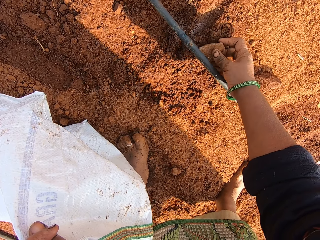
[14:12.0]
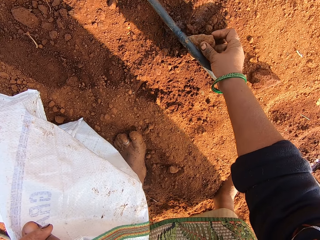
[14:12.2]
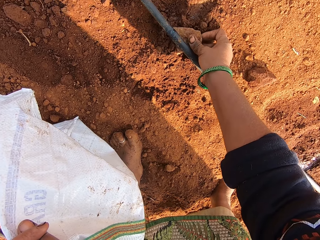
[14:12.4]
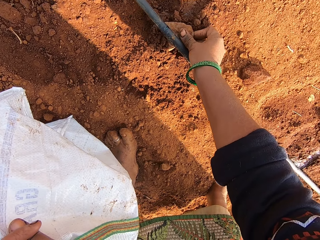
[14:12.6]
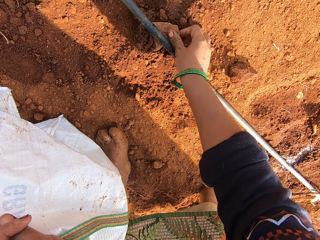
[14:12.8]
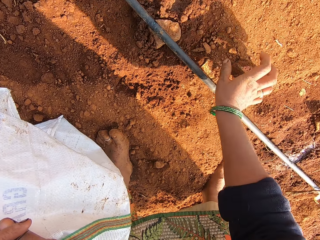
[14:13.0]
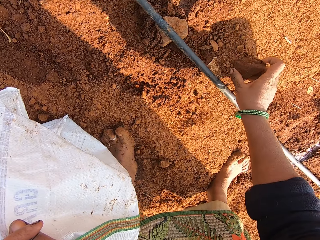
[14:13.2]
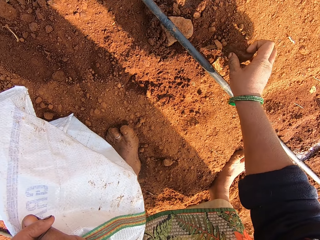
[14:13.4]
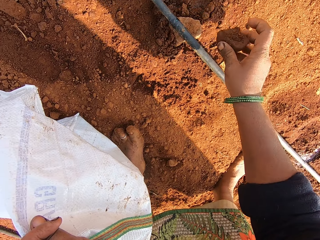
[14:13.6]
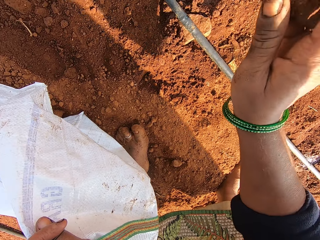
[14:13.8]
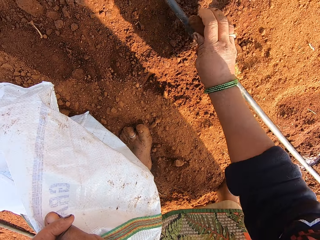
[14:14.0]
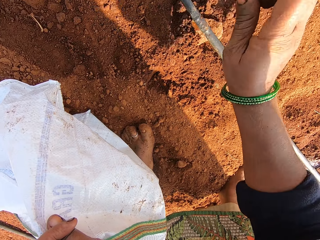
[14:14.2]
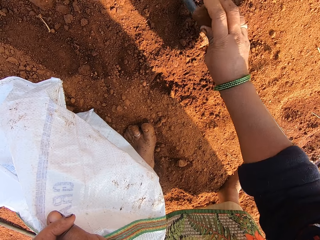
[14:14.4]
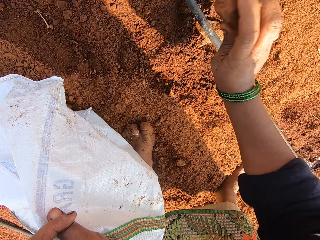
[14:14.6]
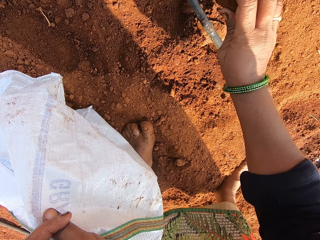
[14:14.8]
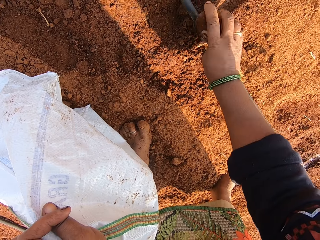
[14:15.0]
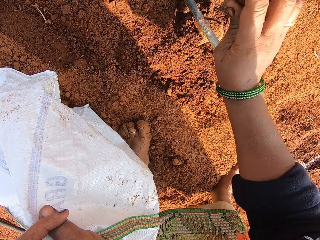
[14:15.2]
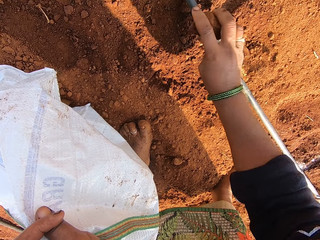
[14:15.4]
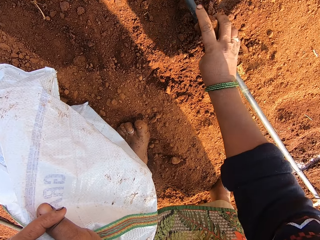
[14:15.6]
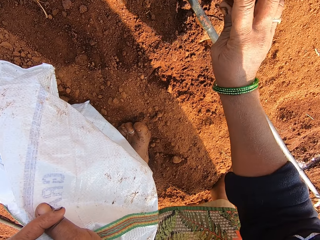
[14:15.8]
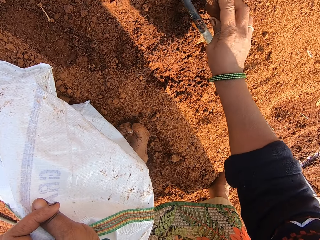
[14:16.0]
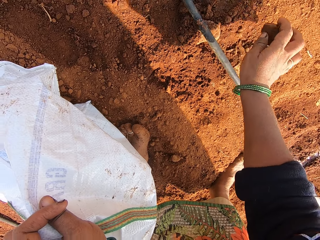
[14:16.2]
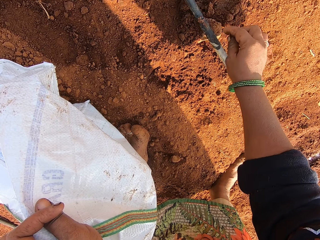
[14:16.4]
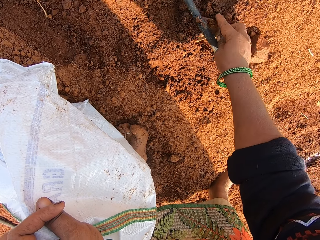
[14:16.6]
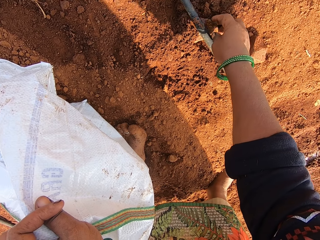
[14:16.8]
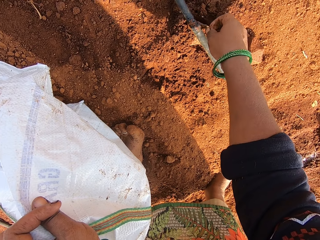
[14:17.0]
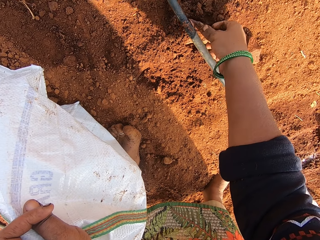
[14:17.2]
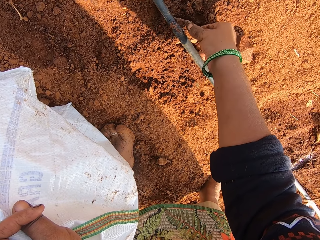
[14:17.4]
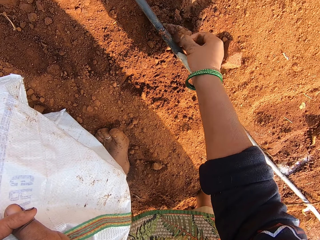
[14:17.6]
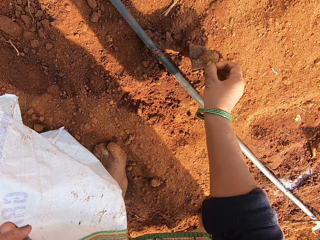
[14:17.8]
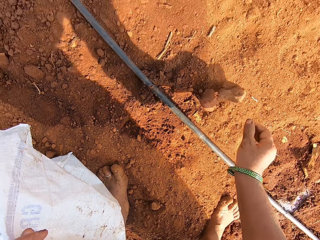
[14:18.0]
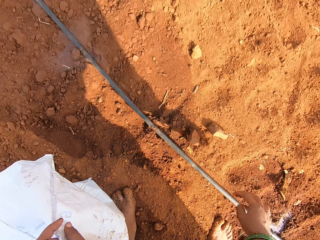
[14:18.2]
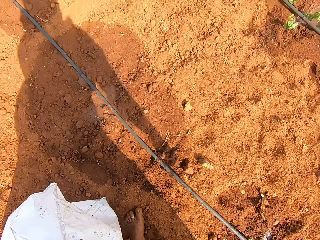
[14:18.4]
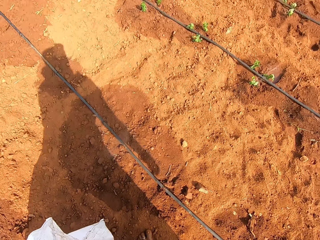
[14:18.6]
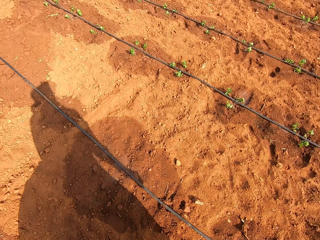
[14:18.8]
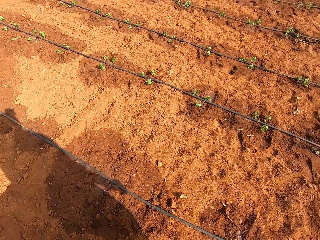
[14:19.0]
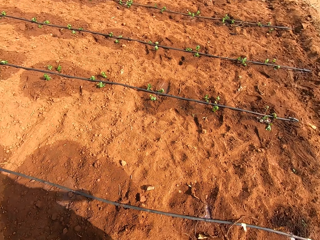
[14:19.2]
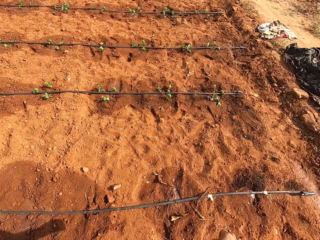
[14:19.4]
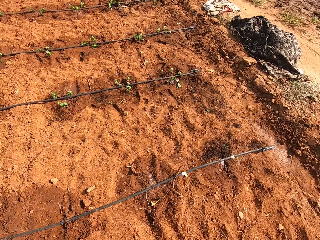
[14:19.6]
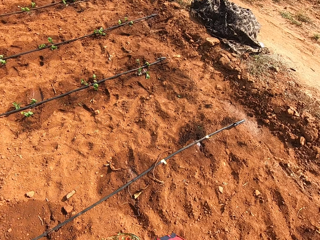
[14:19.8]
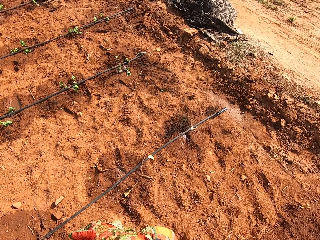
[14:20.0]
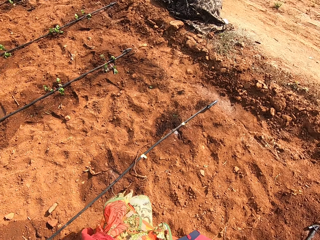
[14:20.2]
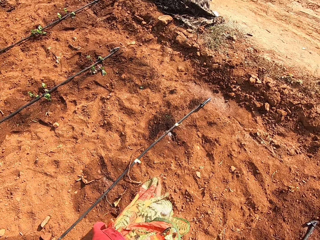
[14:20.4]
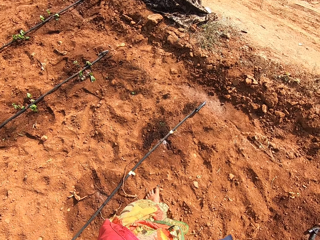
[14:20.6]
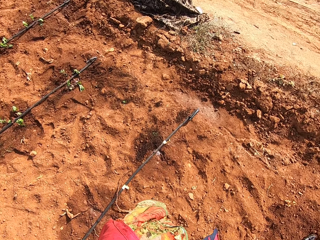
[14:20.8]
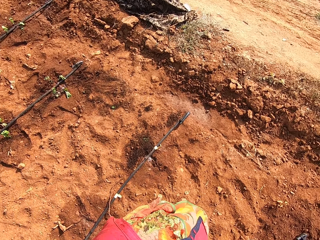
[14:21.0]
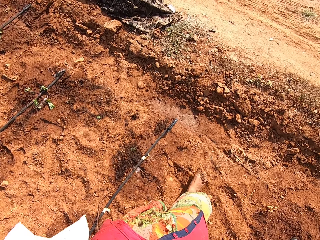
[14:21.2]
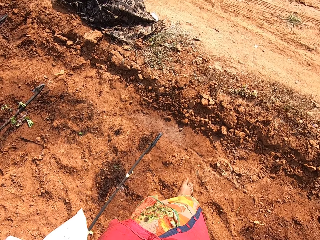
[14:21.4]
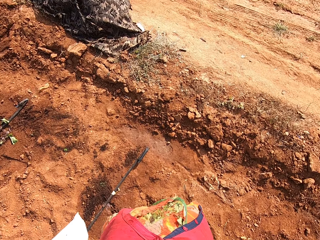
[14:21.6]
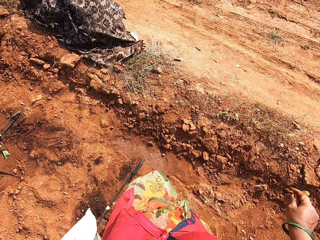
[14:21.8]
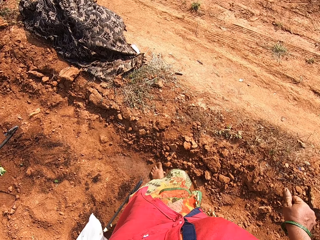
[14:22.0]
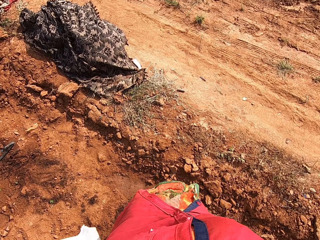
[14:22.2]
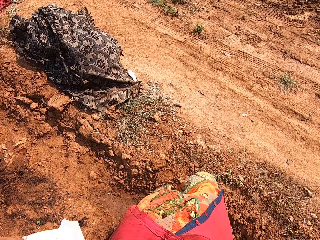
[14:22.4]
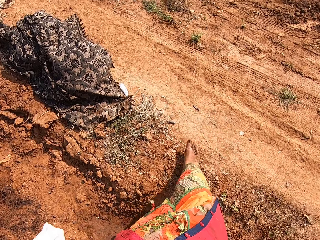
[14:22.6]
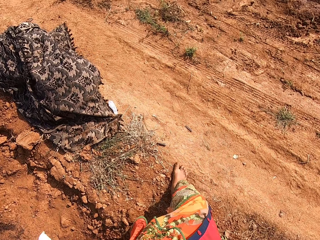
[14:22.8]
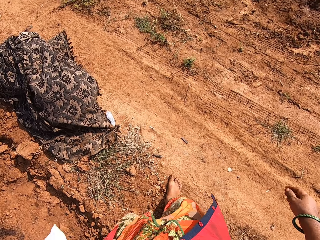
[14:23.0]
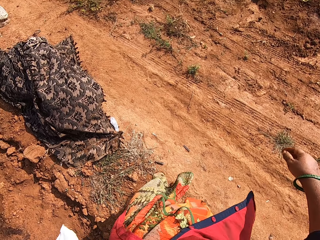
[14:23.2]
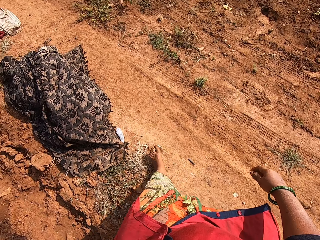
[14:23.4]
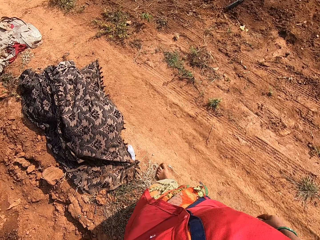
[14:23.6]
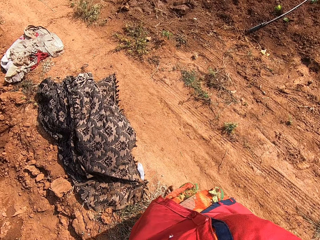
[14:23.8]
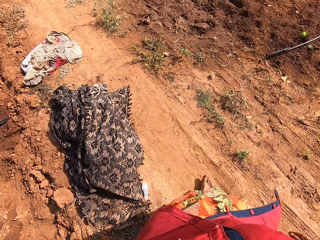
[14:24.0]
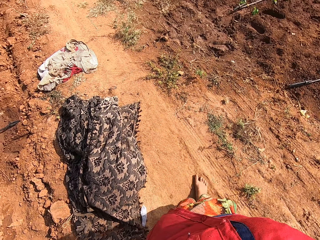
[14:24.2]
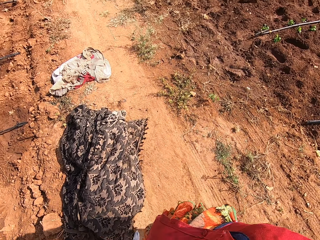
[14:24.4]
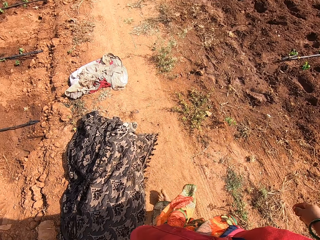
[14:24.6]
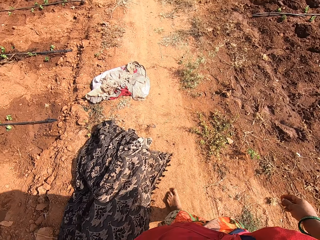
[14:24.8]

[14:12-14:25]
The camera wearer pushes the stone beneath the pipe with his right hand. He picks up the stone with his right hand, hits the pipe with the stone with his right hand, and drops down the stone with his right hand. He removes the stone beneath the pipe with his right hand. He walks around.

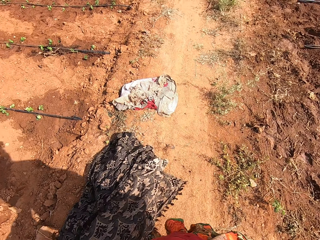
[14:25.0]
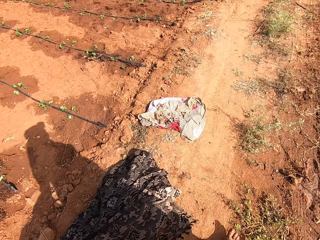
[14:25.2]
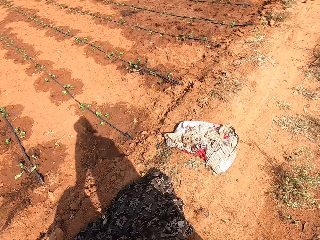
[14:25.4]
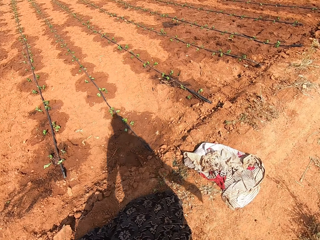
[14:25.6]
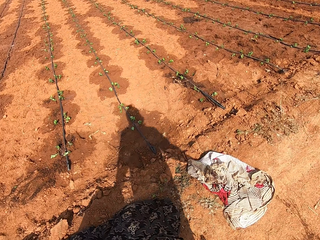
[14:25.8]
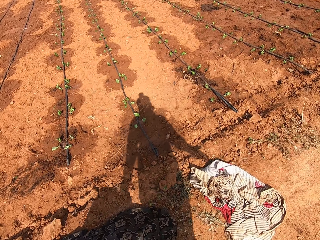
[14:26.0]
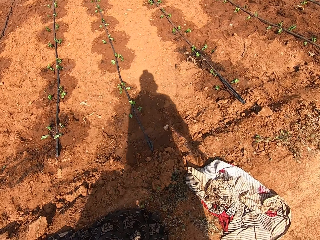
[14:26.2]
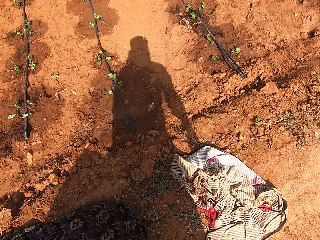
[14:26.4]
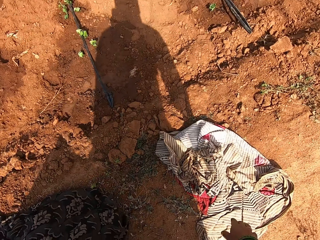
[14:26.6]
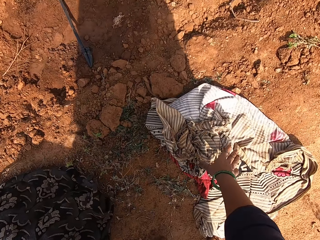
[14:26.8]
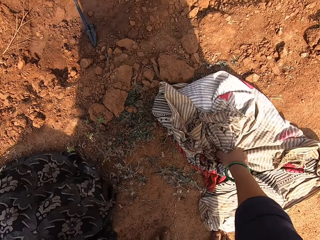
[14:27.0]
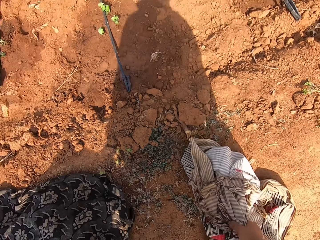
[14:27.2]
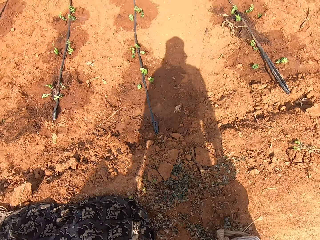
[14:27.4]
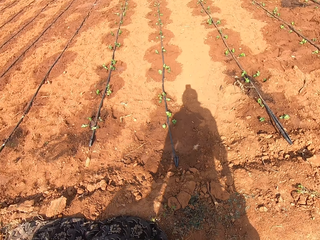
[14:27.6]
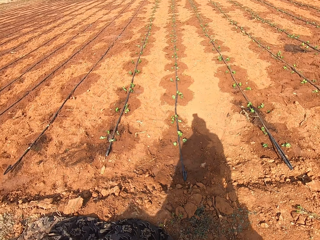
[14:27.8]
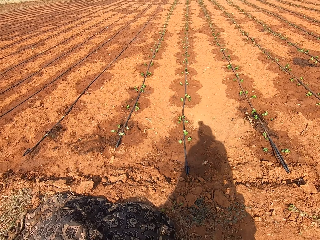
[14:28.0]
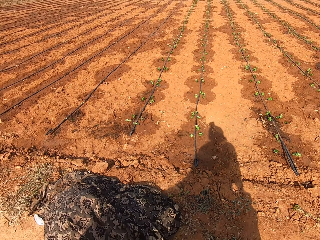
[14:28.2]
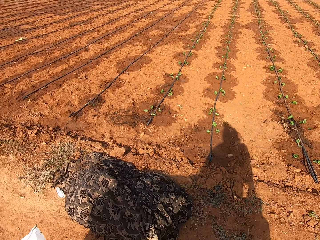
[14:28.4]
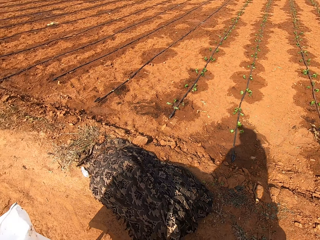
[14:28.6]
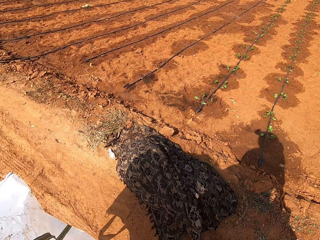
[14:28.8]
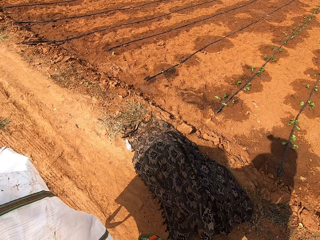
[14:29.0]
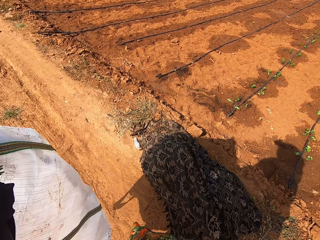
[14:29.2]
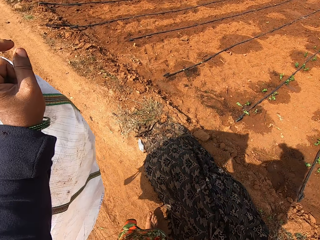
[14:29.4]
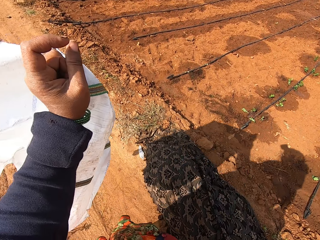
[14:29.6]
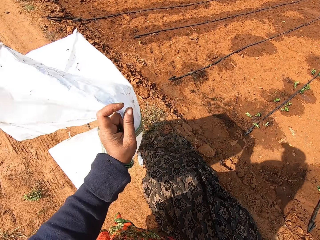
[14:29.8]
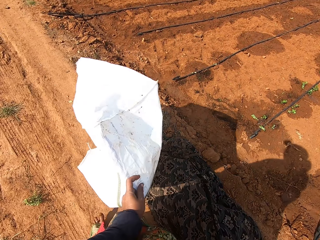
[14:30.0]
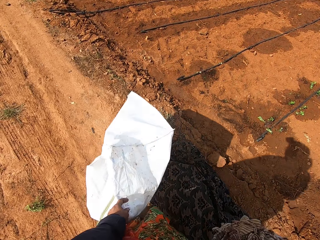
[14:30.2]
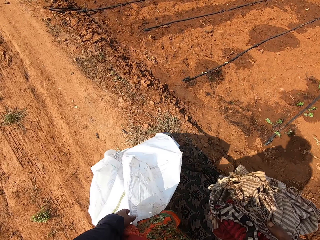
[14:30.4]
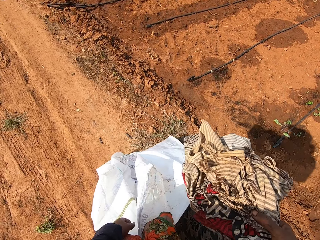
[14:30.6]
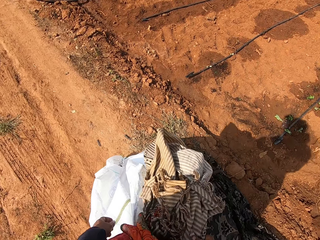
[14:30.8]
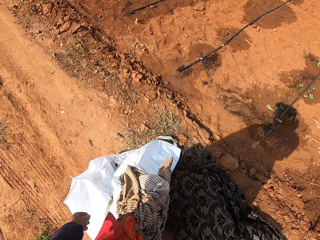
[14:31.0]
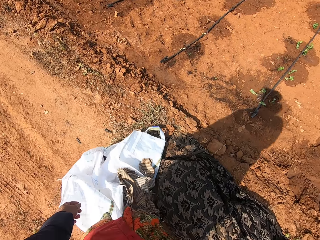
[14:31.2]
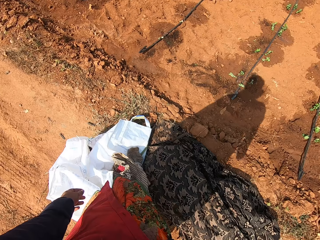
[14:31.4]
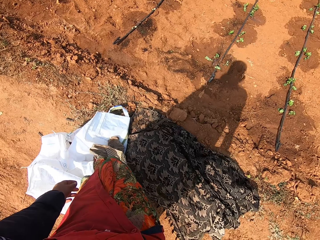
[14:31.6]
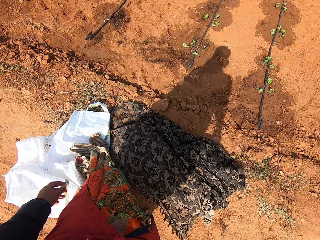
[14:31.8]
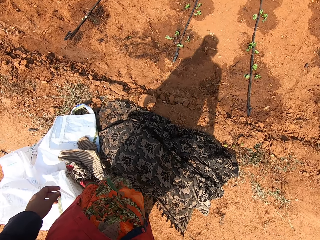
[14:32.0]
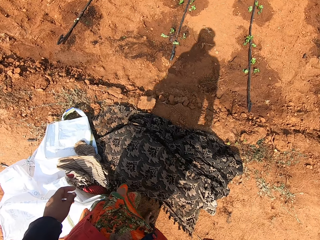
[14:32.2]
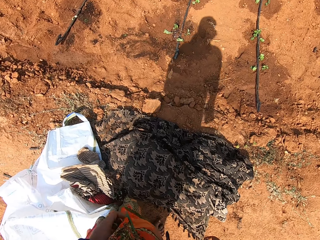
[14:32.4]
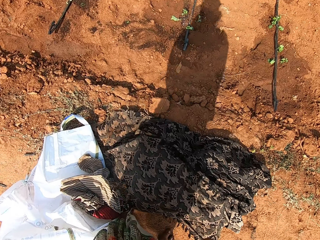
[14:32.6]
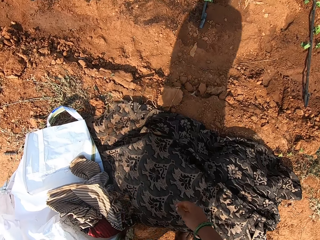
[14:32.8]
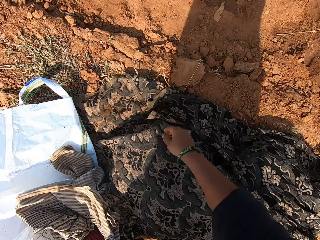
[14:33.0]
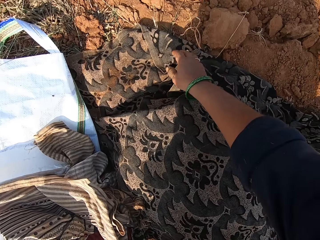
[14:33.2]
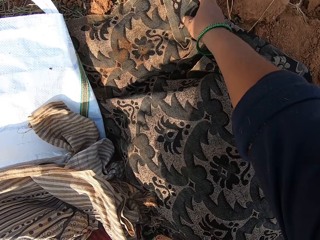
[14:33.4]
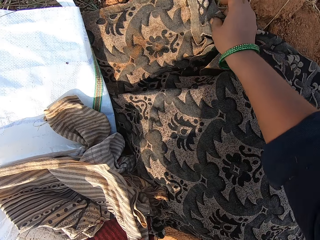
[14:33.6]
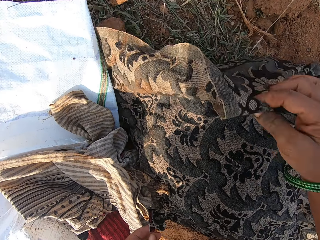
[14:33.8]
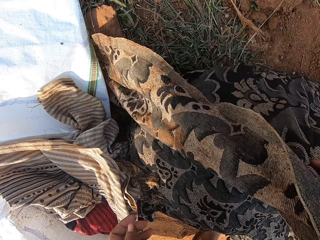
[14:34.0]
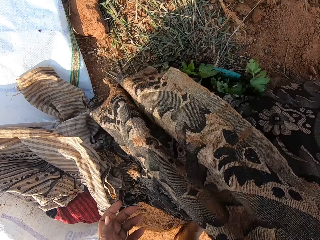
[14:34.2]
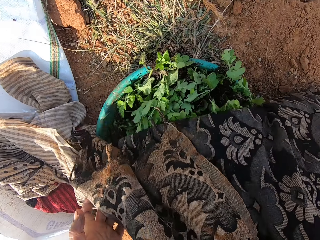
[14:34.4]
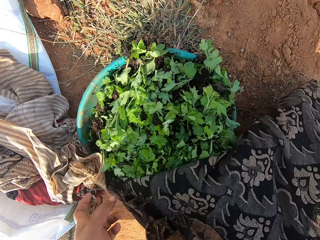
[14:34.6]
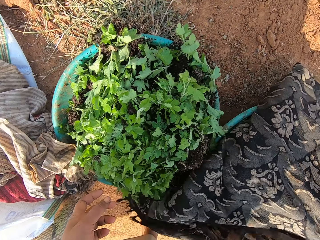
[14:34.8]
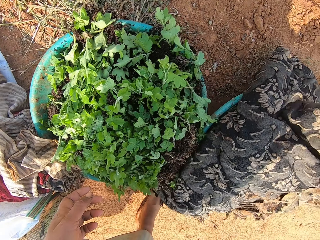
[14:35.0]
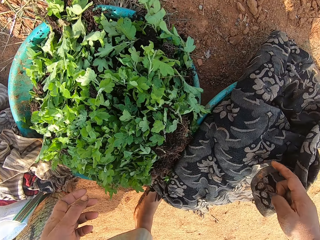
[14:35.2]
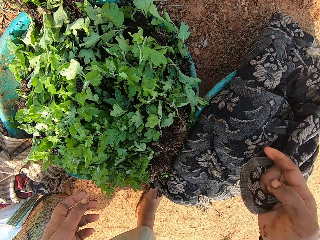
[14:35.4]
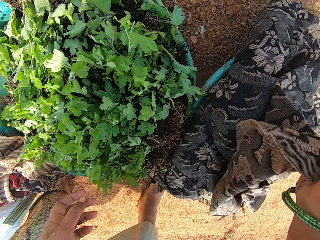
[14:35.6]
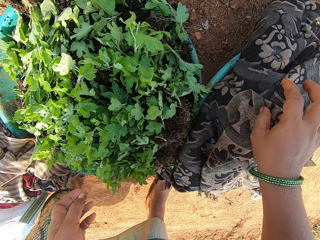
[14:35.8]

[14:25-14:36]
The camera wearer picks up the cloth with his right hand. He drops down the bag with his left hand. He drops down the cloth with his right hand. He uncovers the basin. He lifts the cloth with his right hand.
